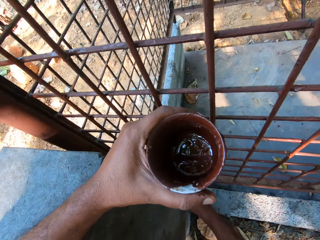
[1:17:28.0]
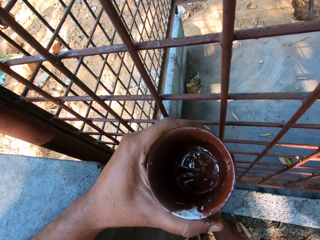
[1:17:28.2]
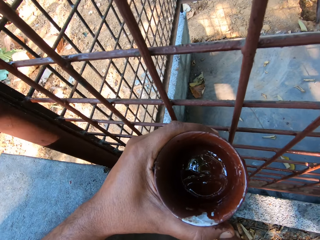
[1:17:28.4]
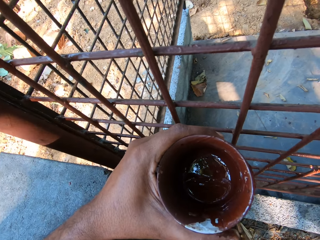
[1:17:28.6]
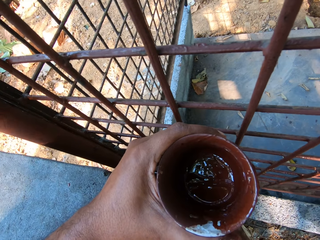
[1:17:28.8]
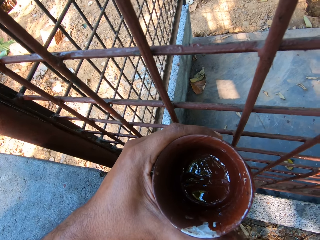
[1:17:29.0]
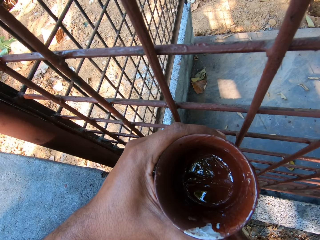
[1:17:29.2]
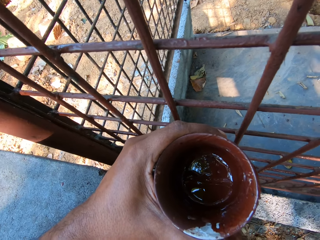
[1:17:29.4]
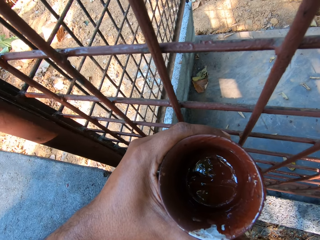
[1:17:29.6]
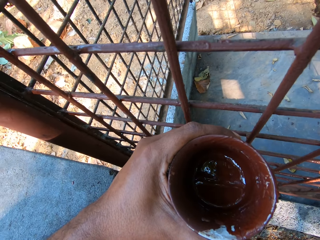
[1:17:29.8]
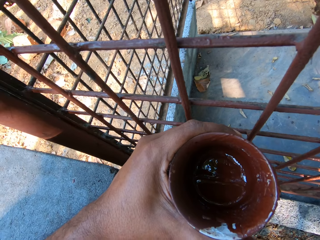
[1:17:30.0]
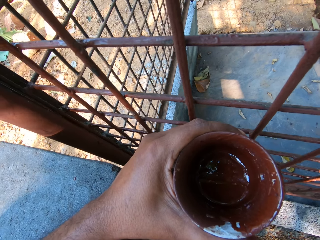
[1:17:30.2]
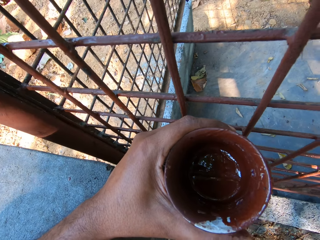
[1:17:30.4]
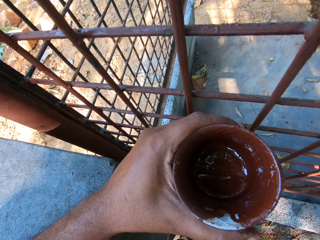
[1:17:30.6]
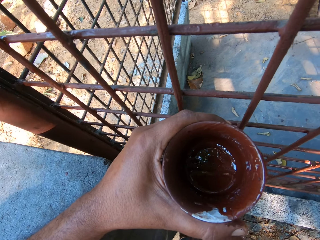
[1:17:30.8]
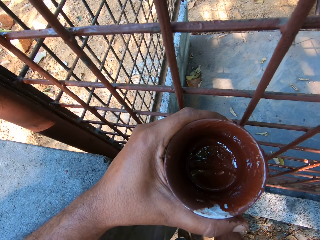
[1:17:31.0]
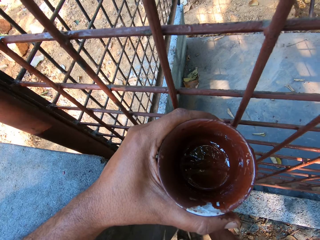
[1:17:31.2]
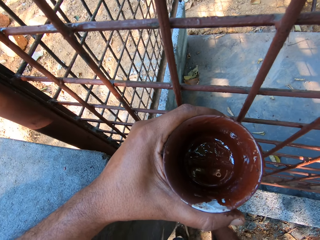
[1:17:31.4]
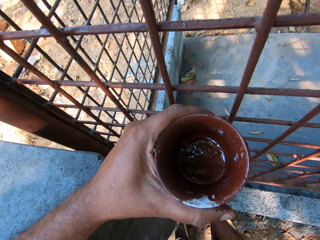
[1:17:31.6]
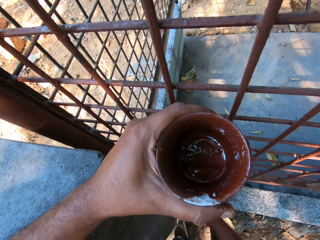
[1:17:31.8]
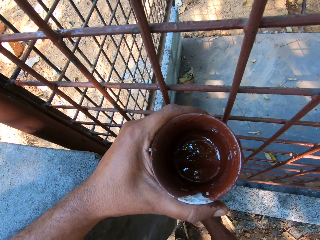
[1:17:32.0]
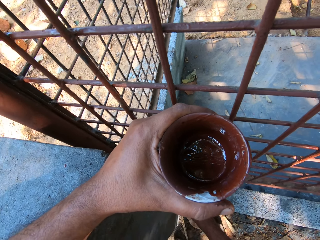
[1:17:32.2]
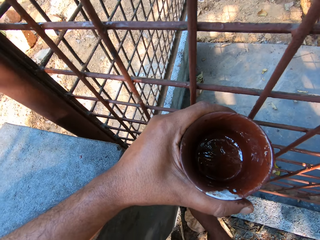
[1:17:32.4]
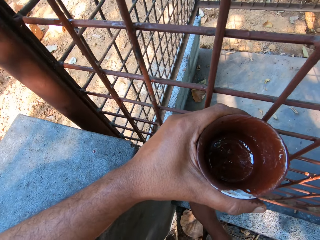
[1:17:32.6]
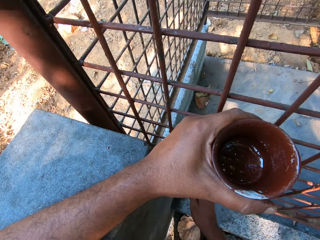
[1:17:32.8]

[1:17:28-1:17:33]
The camera wearer paints the iron cage with the paintbrush in his right hand.

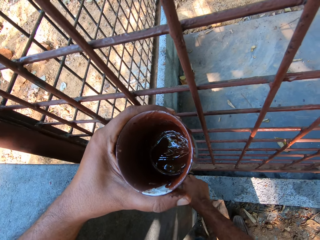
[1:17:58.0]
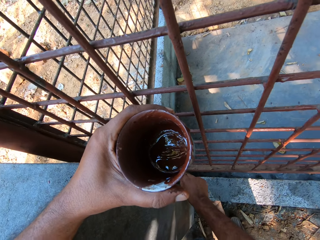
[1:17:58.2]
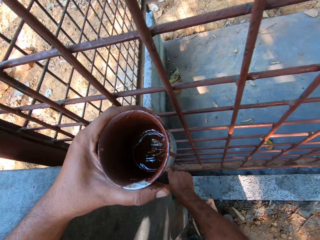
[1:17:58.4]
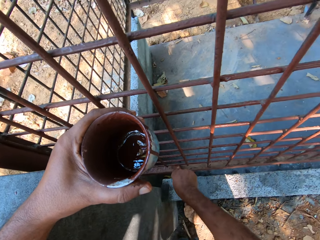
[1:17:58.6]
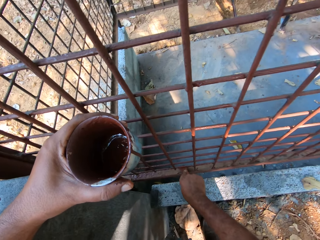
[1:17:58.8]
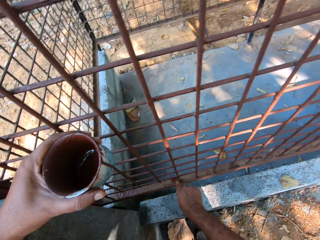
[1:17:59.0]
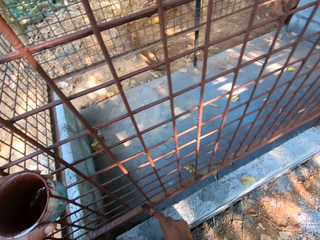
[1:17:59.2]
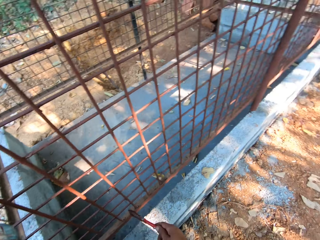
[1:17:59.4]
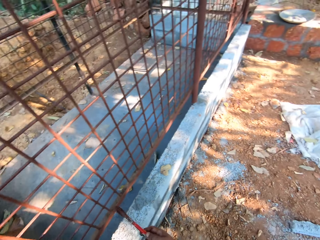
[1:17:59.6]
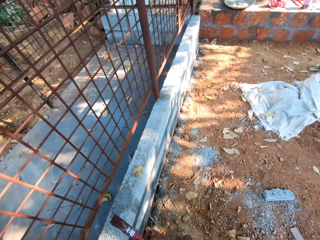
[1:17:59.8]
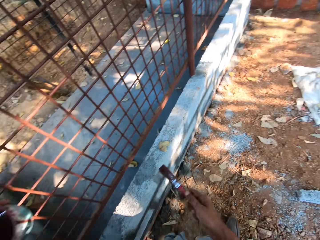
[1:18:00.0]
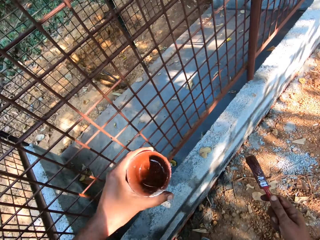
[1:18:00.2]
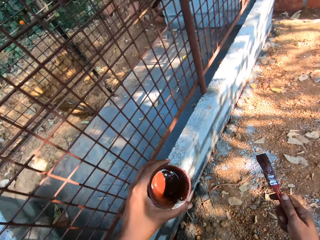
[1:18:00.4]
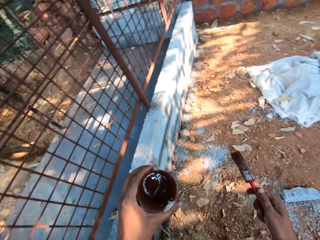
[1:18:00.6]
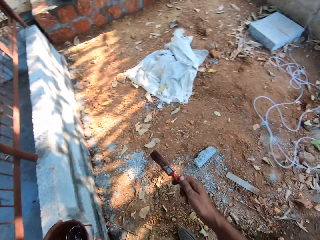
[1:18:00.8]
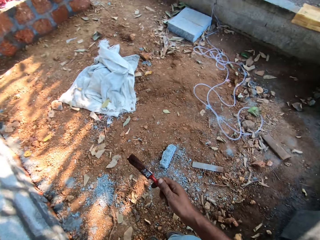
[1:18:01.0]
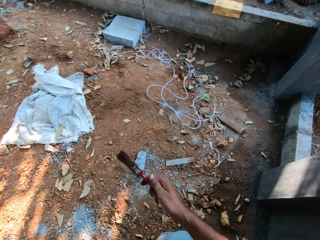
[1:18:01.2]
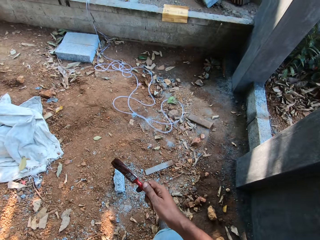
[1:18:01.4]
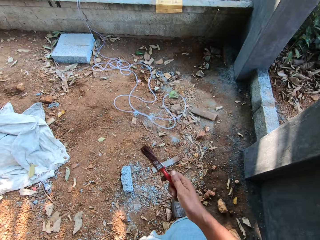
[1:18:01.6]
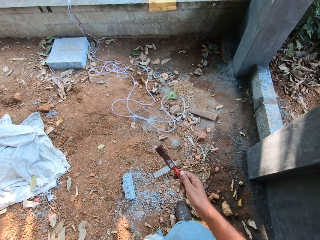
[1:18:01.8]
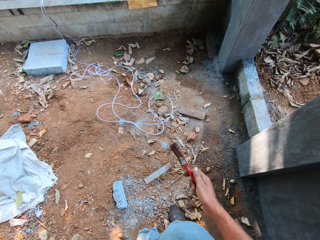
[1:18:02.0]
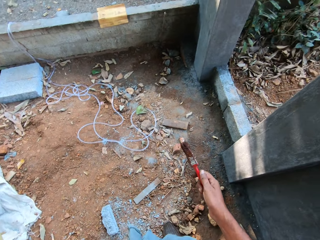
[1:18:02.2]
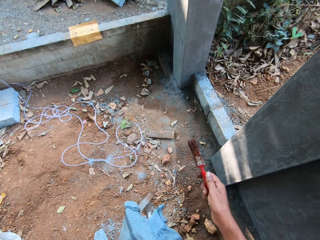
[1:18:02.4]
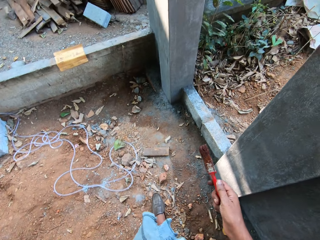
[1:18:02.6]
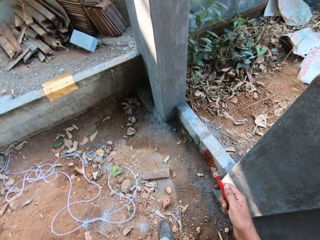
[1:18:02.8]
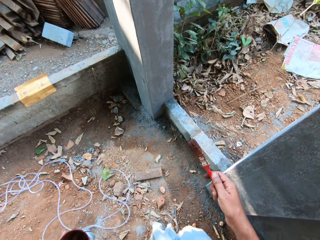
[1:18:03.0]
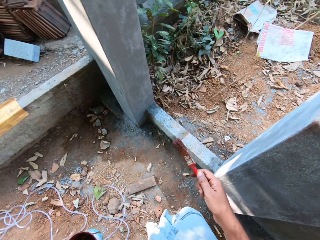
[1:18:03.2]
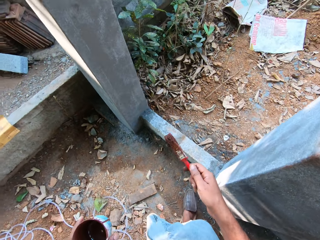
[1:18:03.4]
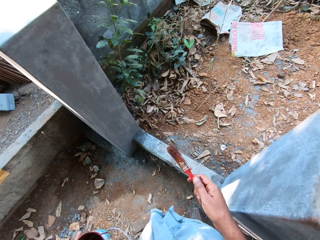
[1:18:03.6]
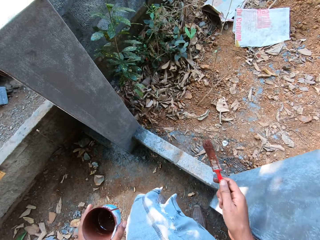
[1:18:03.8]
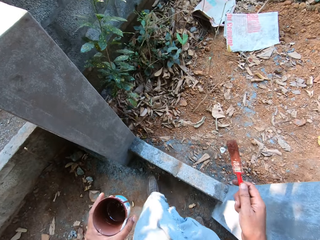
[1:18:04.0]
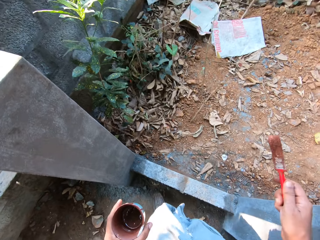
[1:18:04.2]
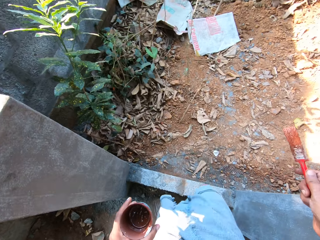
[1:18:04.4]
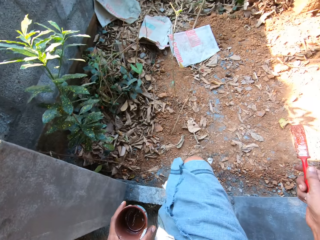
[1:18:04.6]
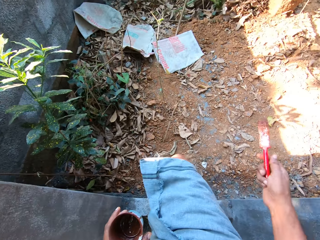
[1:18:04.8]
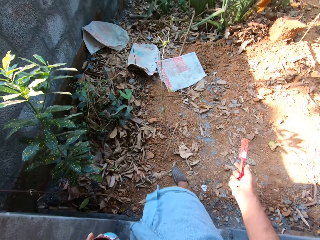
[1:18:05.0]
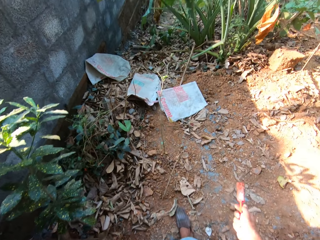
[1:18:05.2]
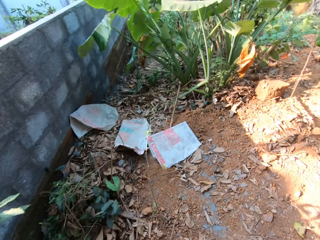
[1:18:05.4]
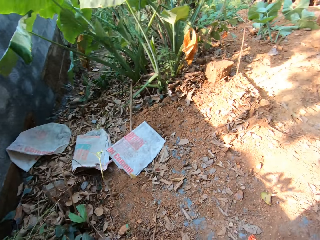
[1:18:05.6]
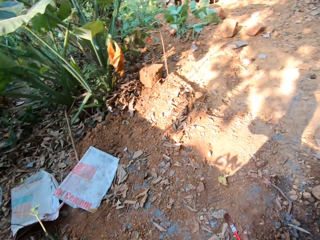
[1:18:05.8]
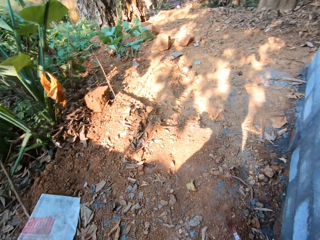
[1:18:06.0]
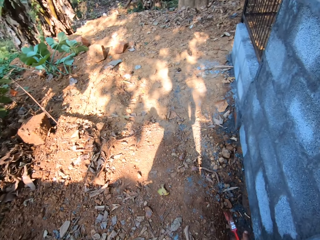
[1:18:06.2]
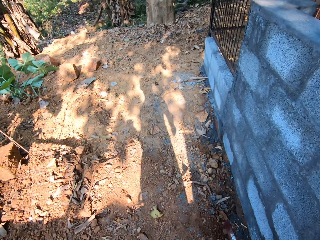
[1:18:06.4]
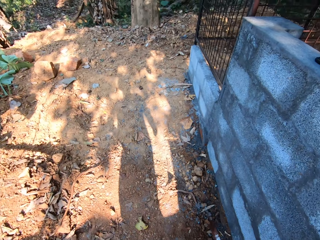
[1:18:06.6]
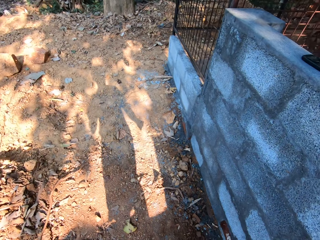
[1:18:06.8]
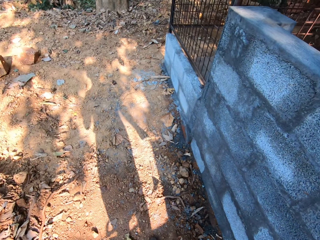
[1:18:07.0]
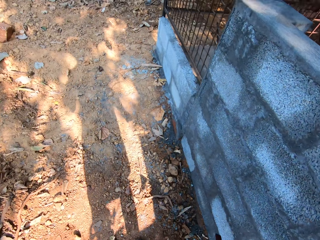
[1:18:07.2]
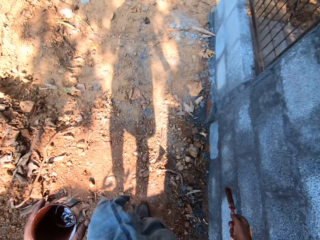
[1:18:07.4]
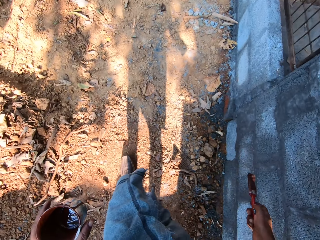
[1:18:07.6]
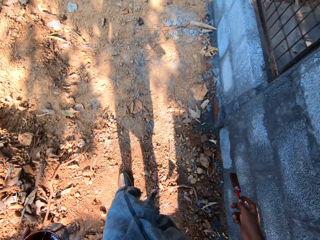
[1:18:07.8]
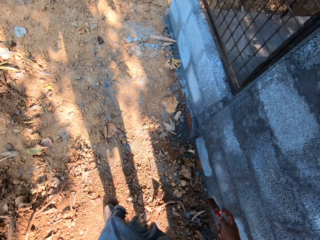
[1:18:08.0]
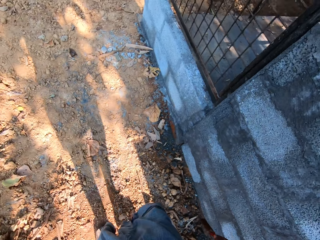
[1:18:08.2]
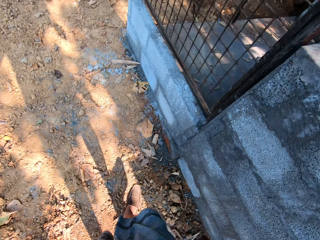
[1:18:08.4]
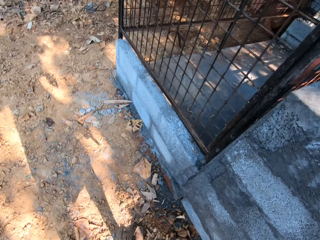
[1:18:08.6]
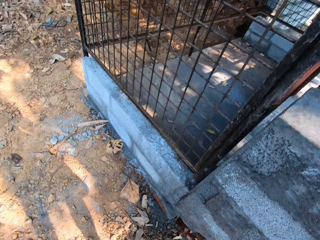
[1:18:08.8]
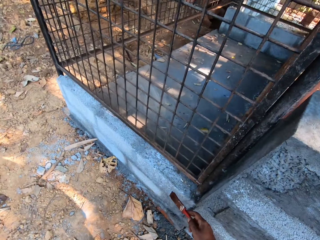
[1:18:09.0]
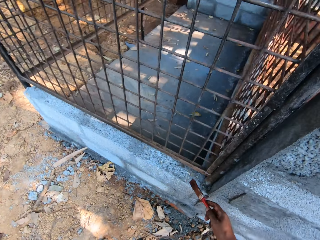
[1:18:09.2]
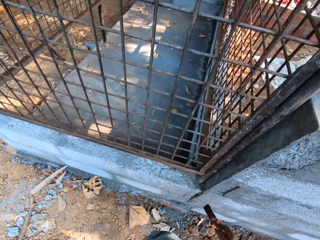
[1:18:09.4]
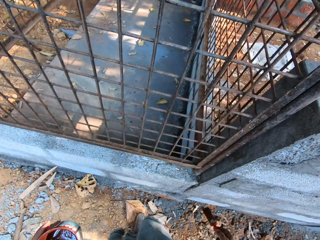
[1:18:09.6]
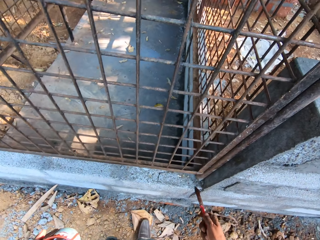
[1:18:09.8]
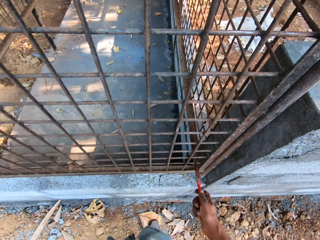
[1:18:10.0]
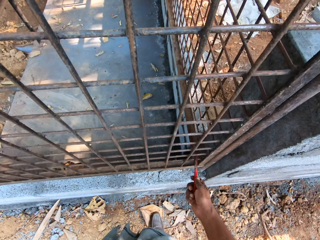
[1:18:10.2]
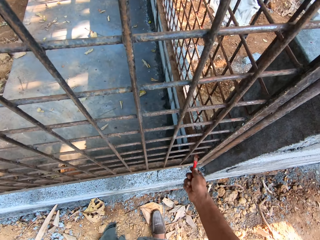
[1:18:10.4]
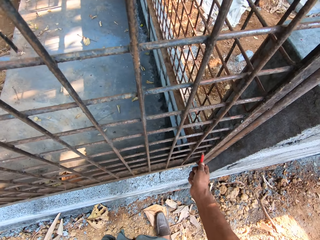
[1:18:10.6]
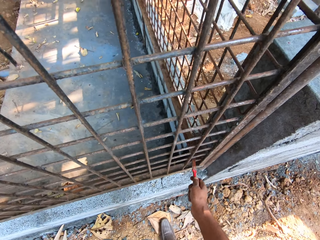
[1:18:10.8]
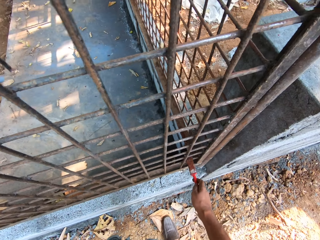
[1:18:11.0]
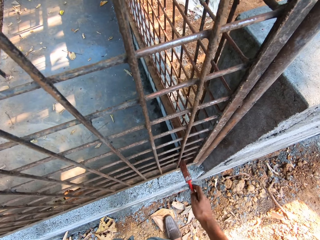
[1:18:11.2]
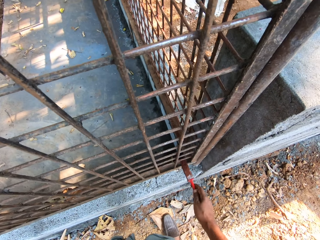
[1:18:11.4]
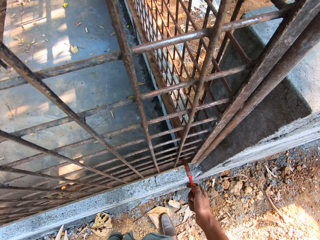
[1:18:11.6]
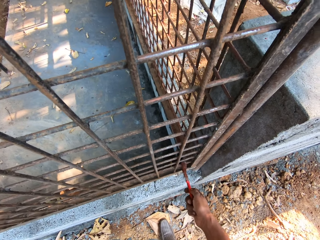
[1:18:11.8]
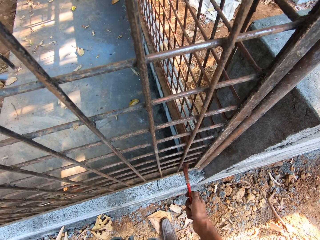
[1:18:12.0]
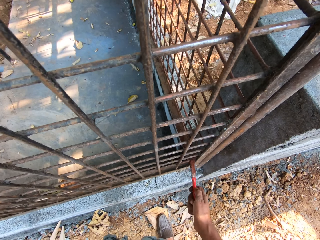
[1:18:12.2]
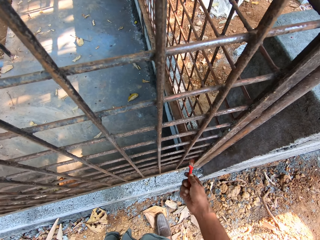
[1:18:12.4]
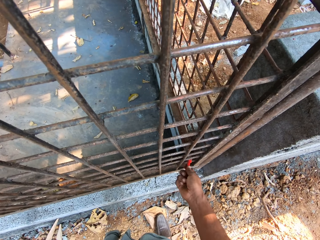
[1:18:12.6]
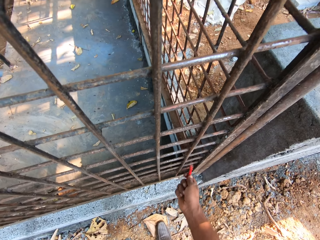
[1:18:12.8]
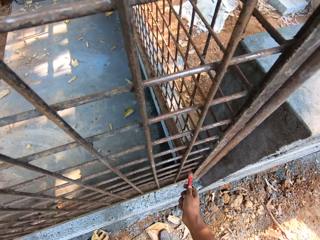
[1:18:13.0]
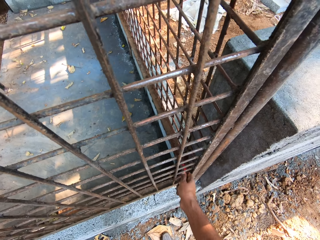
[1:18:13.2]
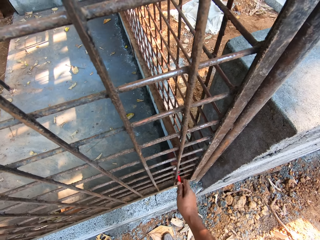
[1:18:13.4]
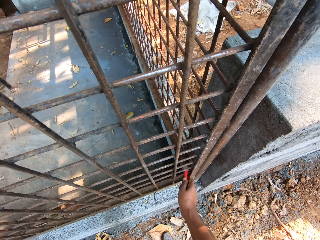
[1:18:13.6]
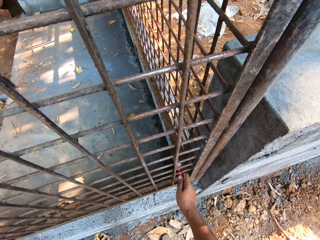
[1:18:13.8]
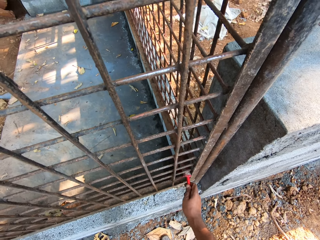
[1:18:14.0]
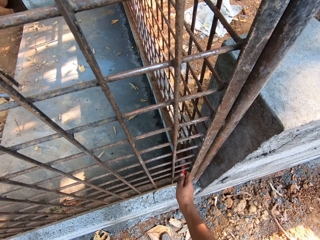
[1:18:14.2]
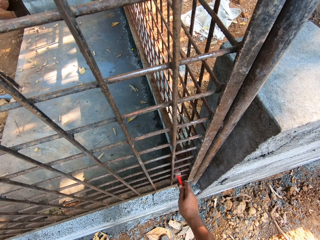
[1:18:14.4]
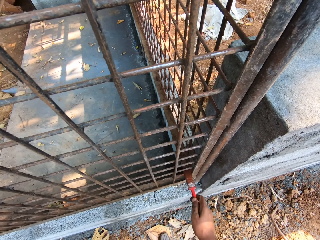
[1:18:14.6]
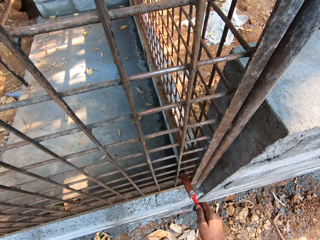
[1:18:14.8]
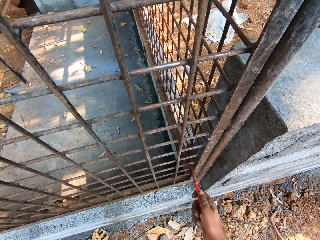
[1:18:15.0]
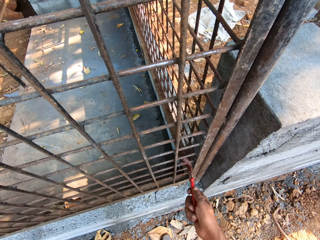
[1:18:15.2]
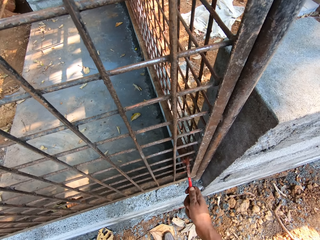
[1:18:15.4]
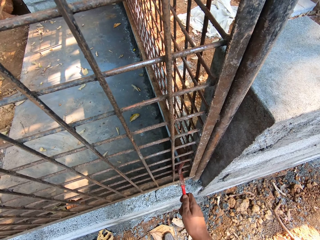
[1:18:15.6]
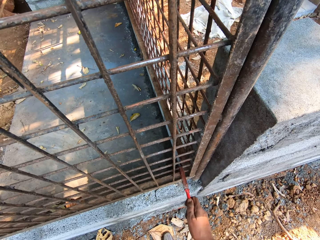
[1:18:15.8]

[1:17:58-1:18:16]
The camera wearer looks around. He steps forward. He paints the iron cage with the paintbrush in his right hand.
